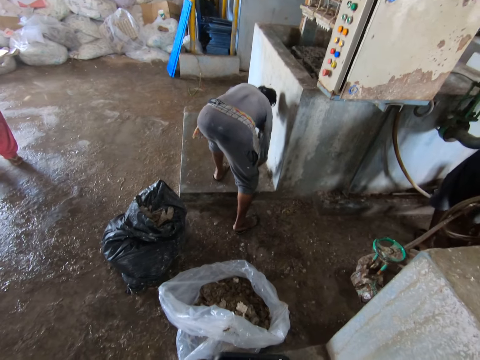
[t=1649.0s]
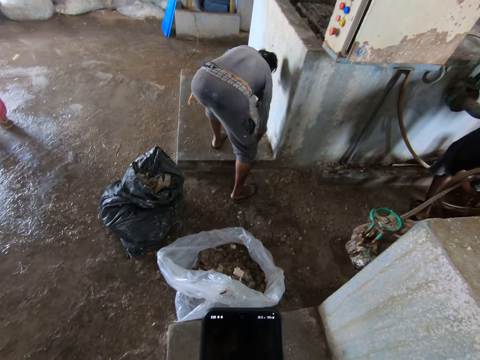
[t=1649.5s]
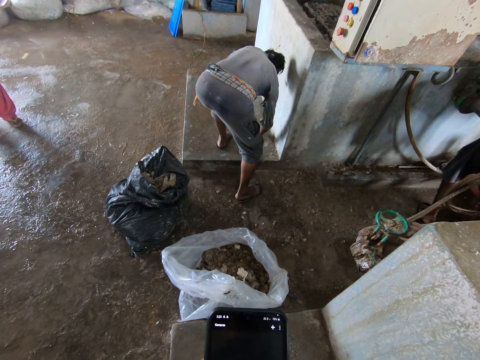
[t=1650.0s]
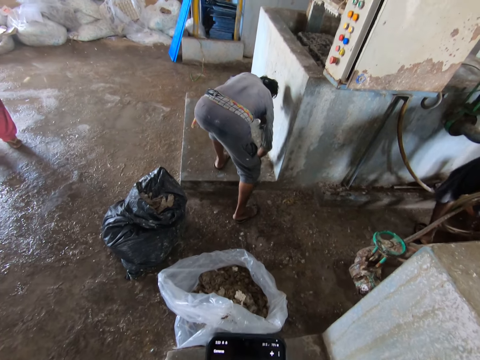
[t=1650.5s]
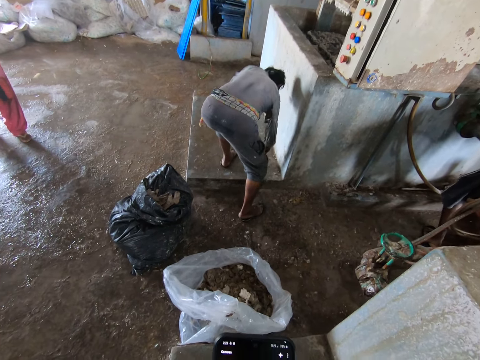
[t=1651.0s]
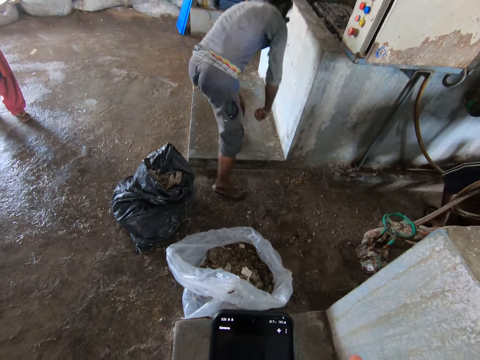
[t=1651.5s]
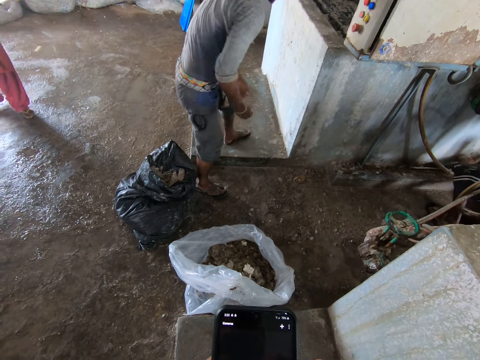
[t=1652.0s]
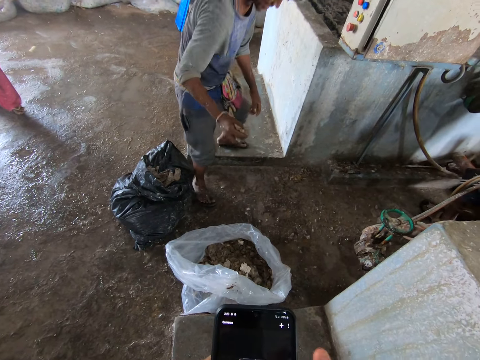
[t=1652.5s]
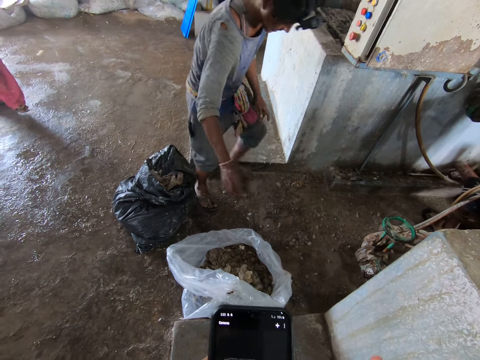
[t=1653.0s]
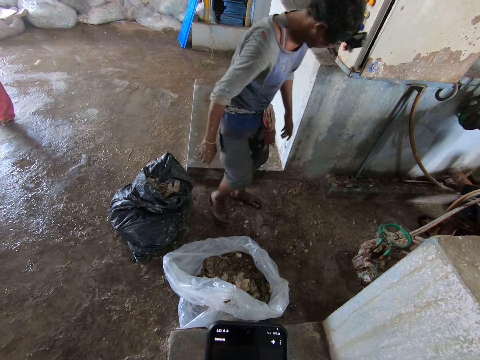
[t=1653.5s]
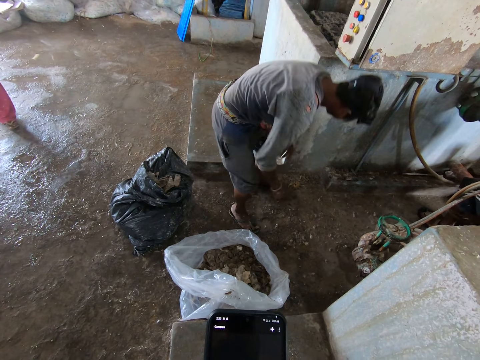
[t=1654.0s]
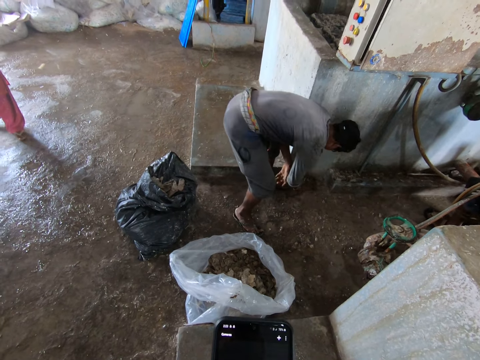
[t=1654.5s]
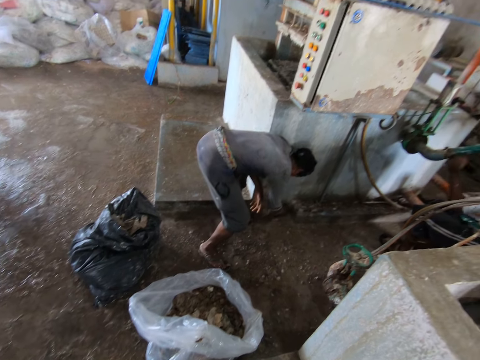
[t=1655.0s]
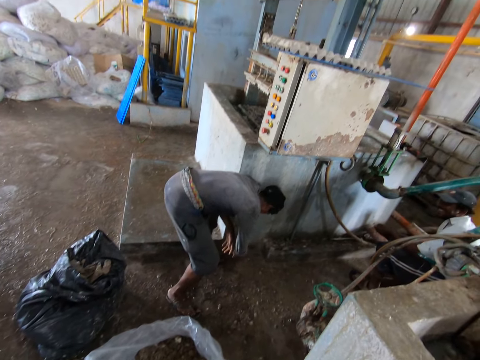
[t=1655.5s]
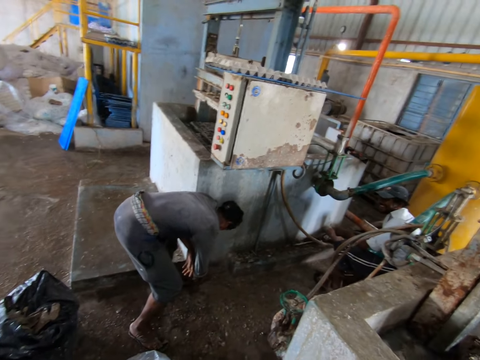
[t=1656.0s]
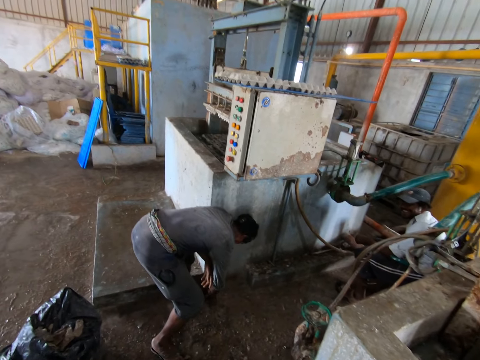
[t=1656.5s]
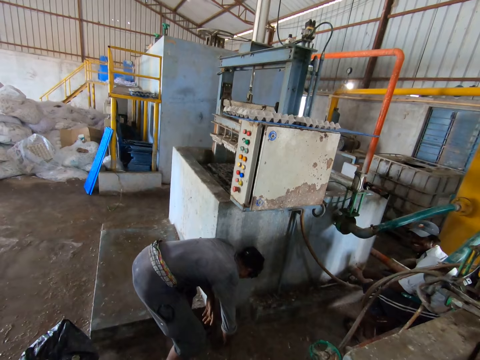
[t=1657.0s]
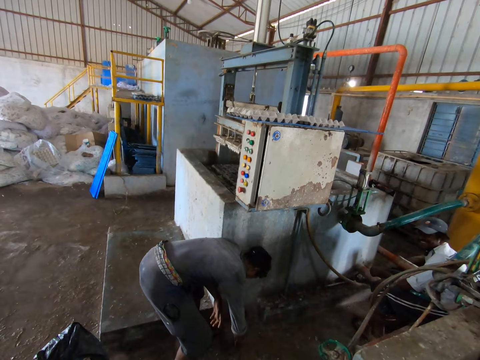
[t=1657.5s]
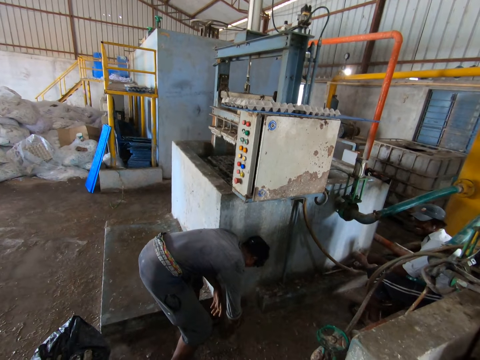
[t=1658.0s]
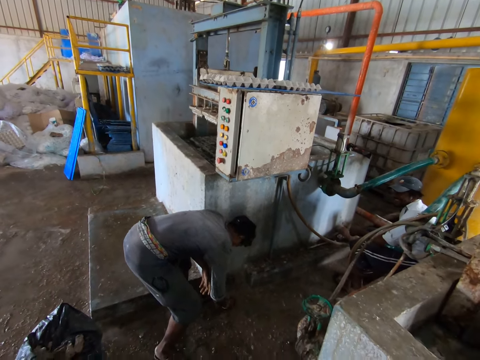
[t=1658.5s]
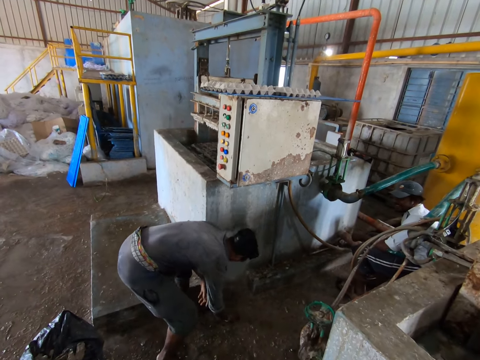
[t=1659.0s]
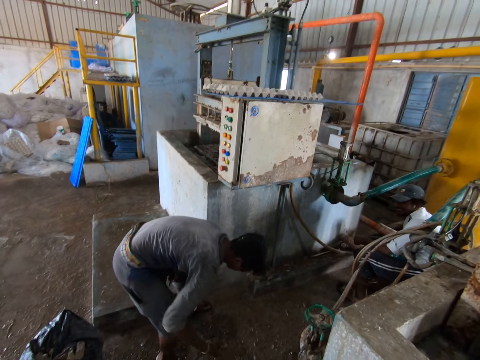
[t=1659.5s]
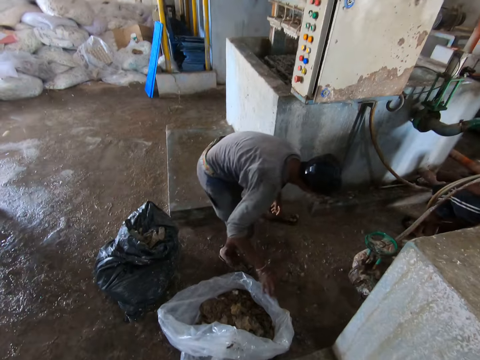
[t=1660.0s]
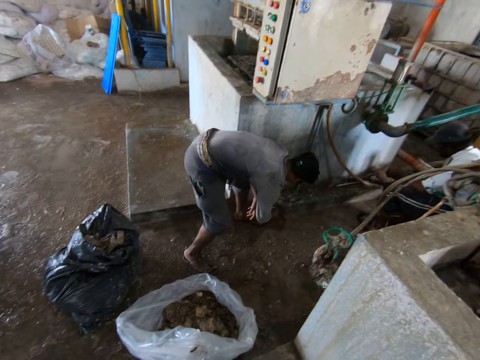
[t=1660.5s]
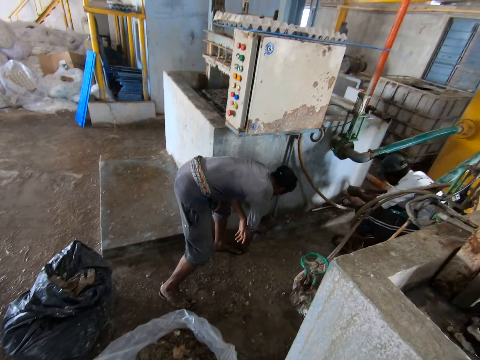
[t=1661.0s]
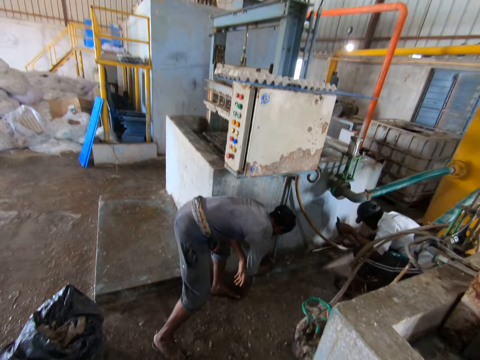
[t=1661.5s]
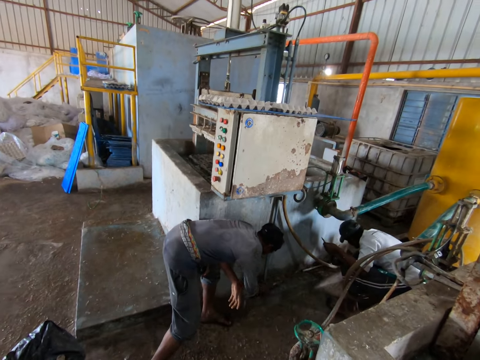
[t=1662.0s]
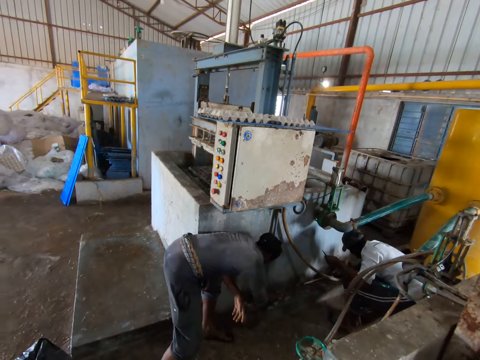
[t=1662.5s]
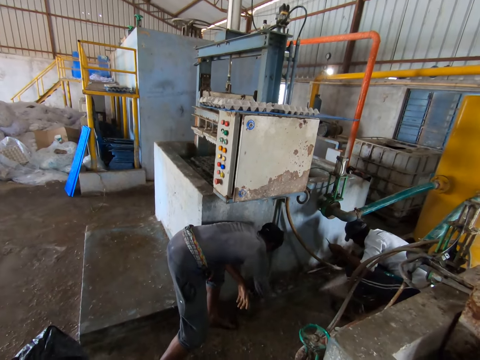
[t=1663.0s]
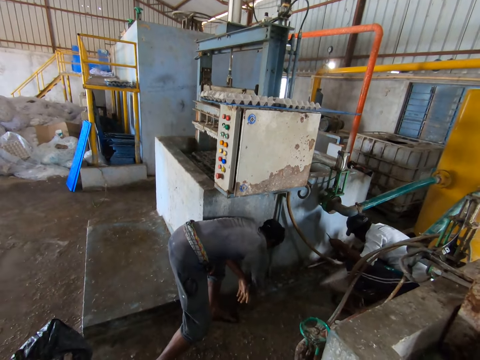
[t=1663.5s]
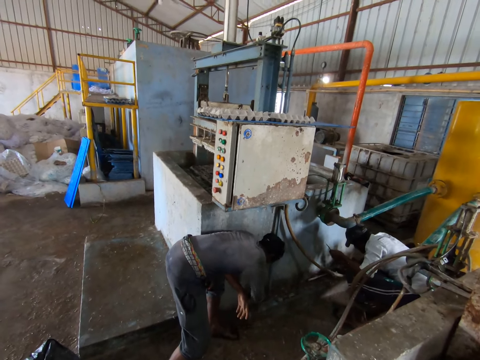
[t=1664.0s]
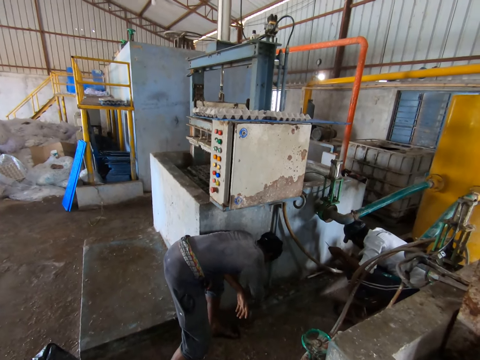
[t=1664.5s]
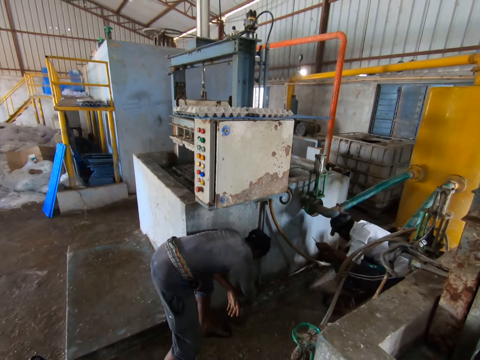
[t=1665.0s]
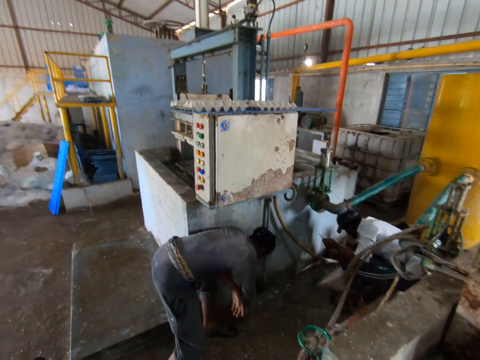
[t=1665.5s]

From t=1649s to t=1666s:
A man collects sand with the right hand. The camera wearer looks at the phone. The man drops sand in the bag. The man collects sand with the right hand. The man drops sand in the bag. The man collects sand with the right hand.

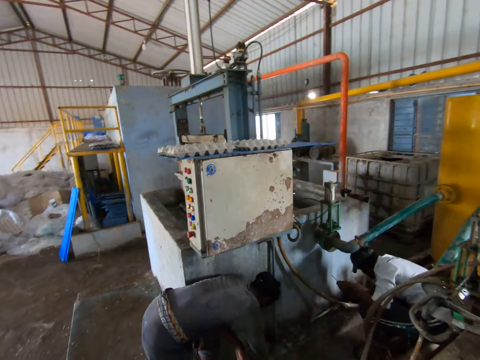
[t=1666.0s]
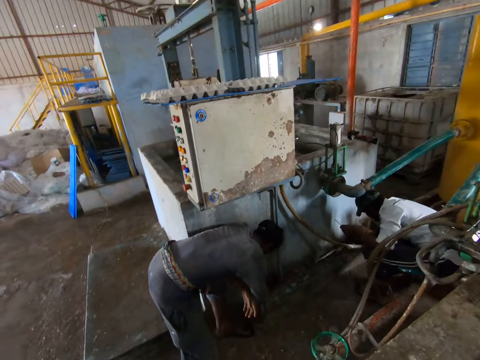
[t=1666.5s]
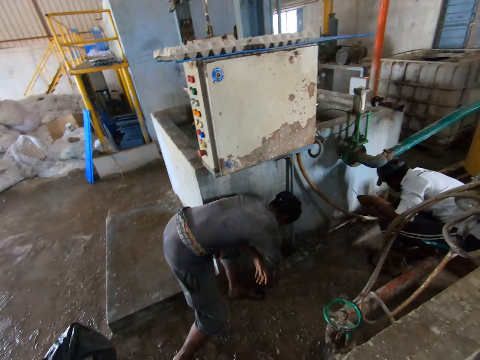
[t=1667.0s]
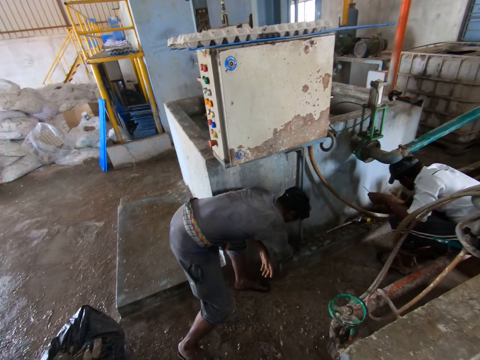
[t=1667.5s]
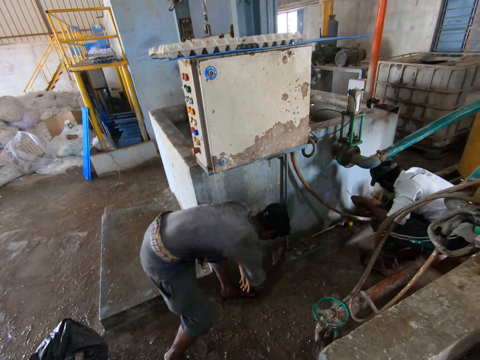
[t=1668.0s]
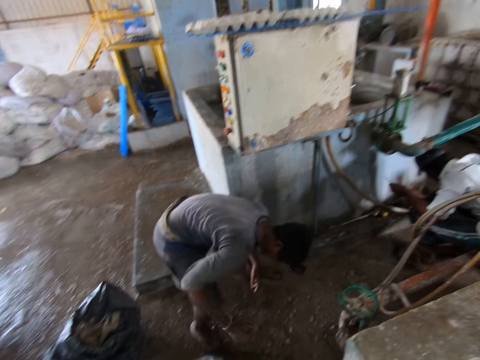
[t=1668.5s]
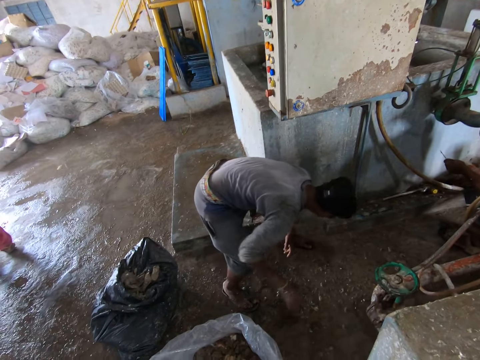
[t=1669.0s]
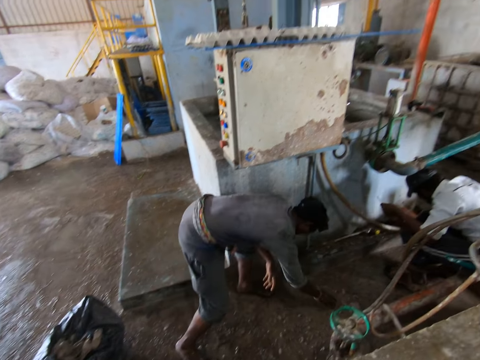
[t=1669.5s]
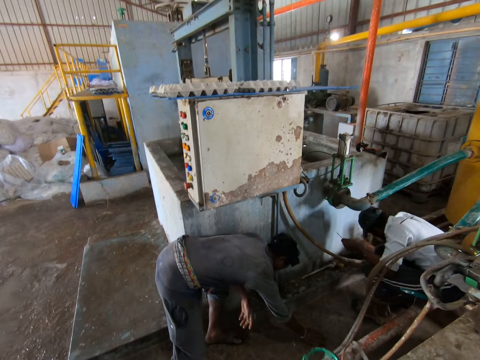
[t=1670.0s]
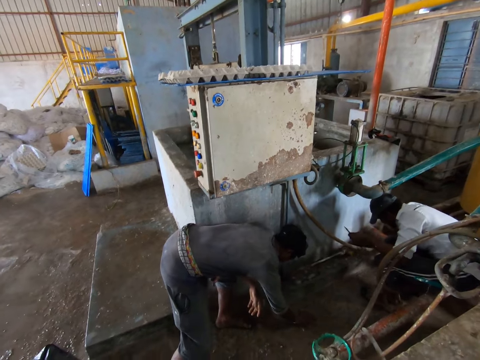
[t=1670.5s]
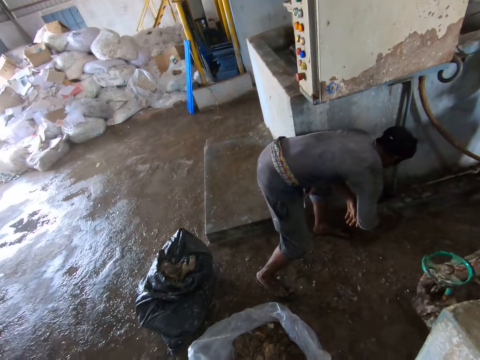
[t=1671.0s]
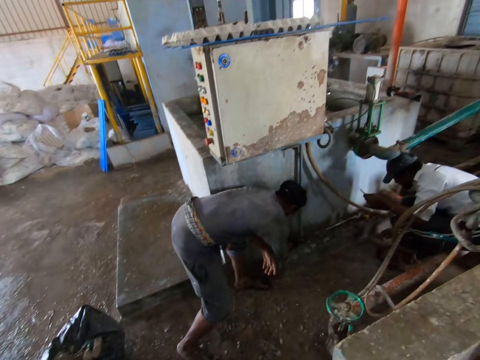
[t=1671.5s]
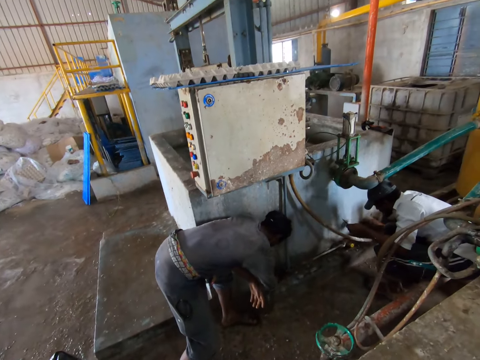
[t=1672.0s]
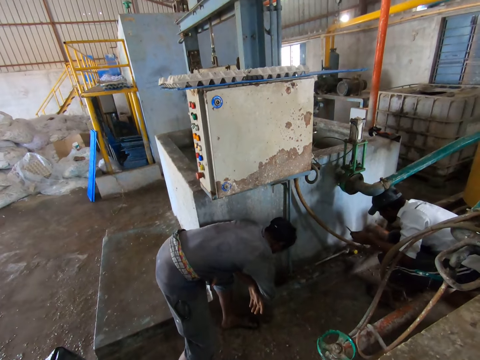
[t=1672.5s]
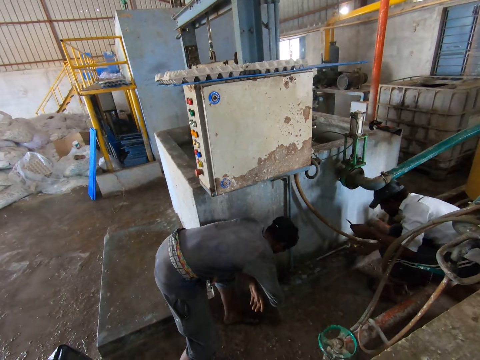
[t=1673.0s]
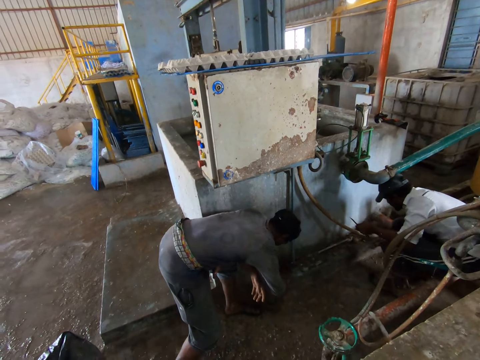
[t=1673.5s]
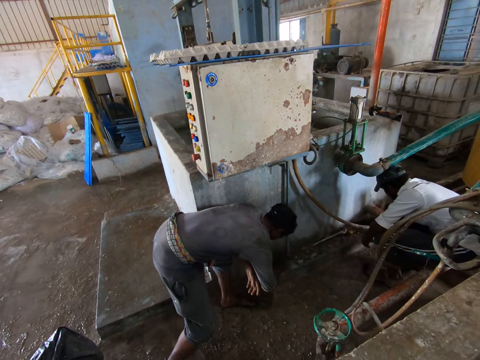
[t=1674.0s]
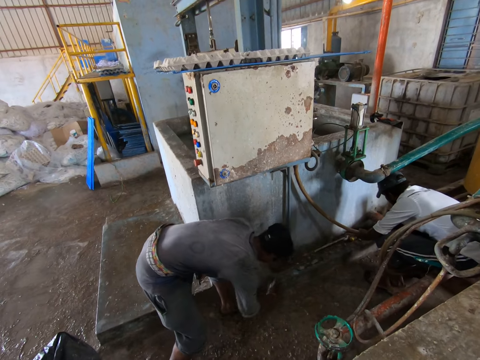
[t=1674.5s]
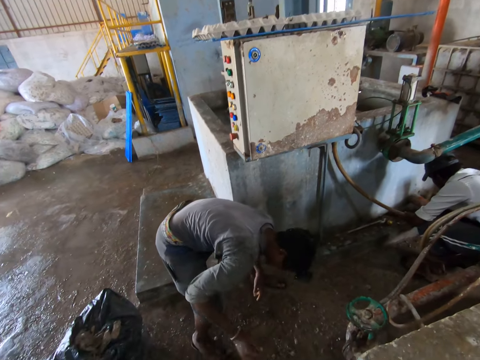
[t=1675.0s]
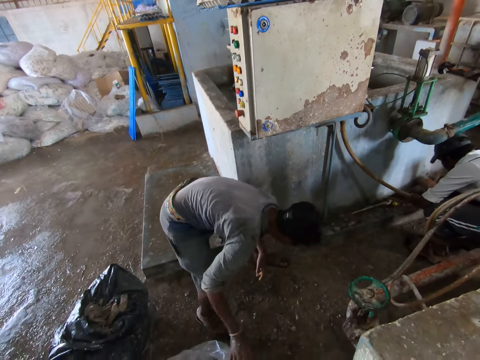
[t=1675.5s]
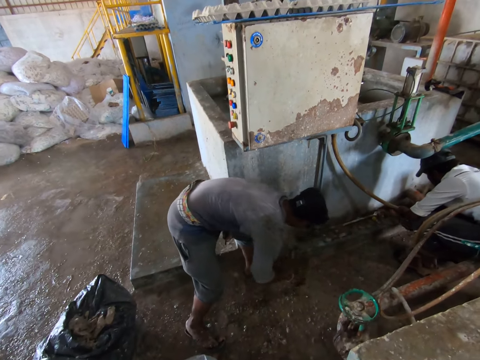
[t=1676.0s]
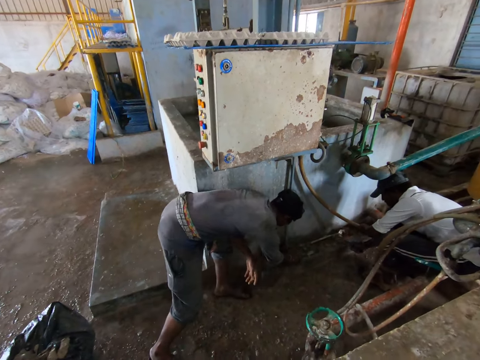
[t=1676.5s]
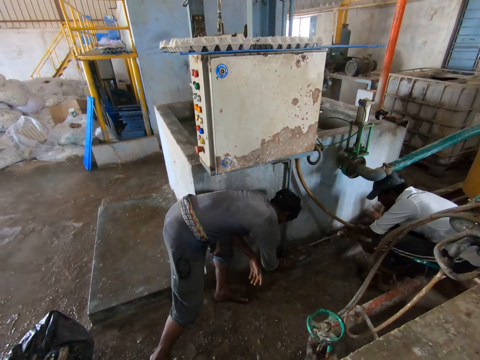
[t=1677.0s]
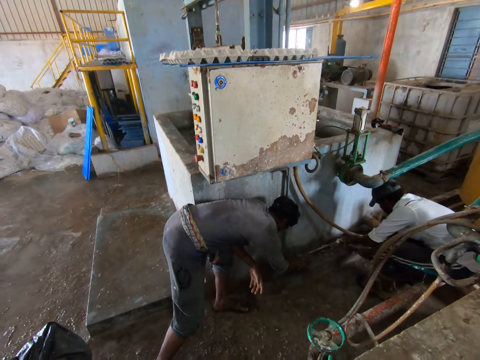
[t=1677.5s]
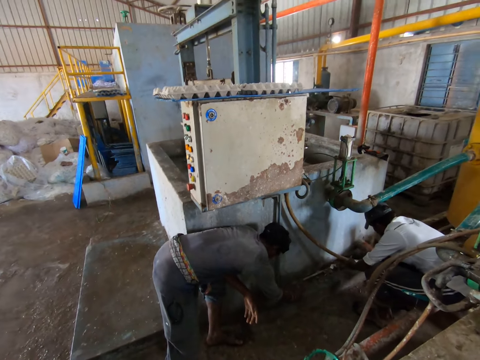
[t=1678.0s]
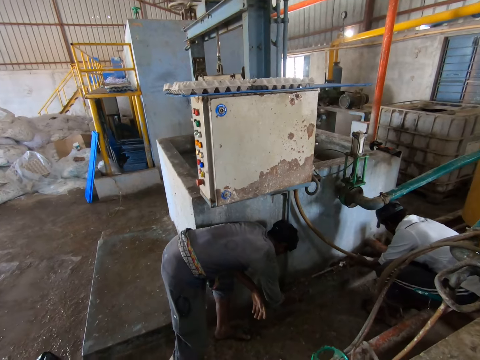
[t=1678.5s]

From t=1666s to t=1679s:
A man drops sand in the bag. The man collects sand with the right hand.
